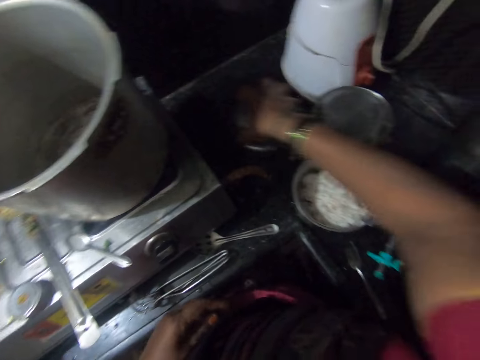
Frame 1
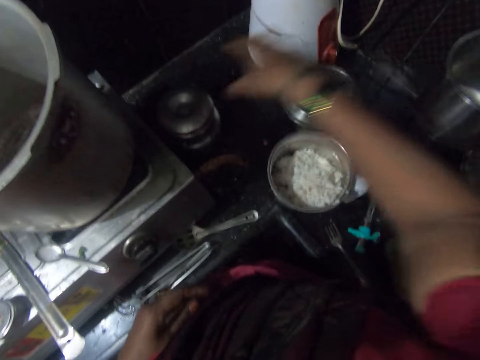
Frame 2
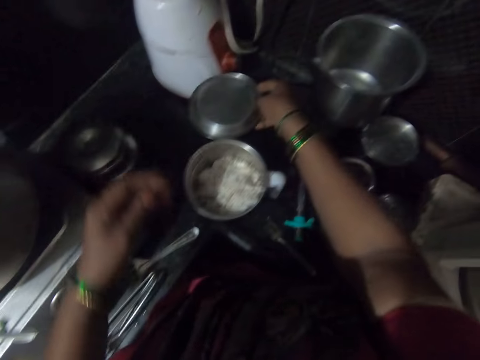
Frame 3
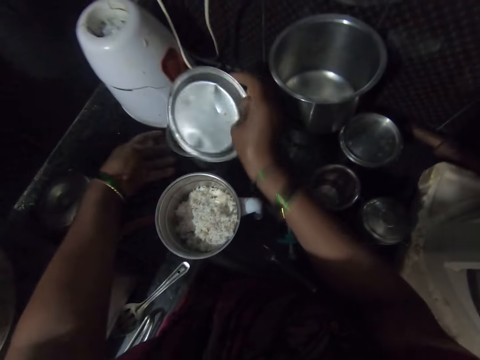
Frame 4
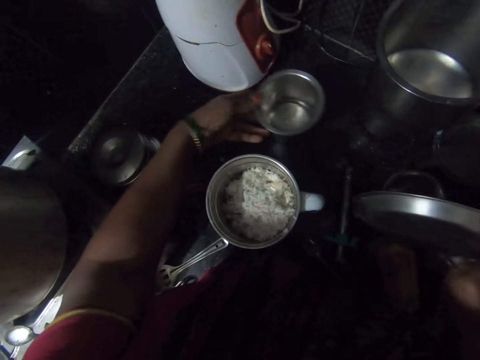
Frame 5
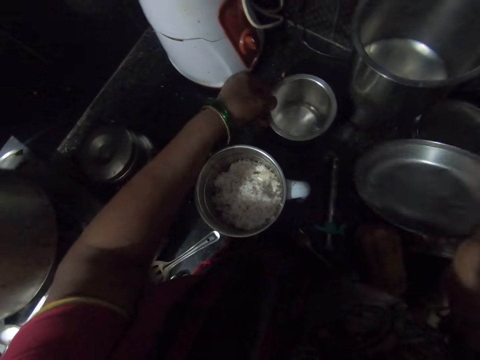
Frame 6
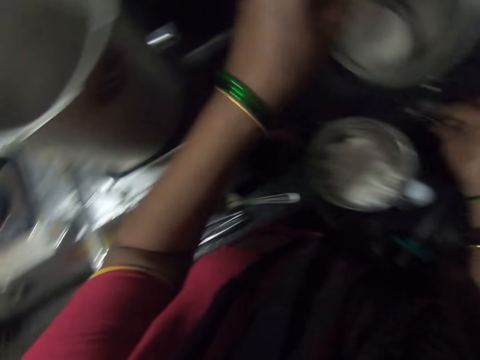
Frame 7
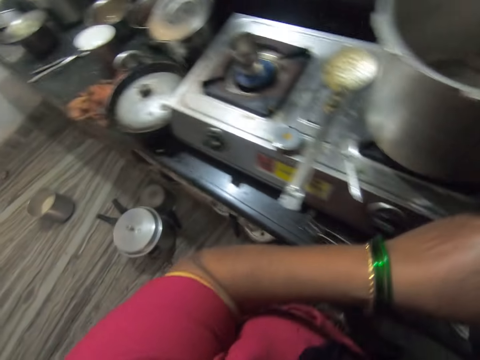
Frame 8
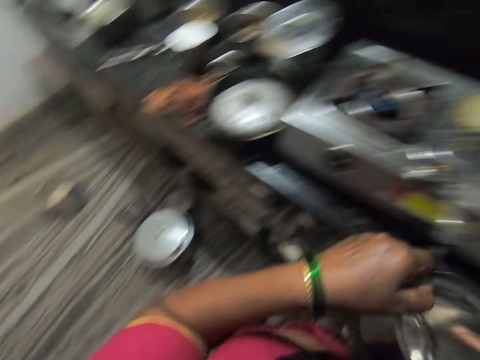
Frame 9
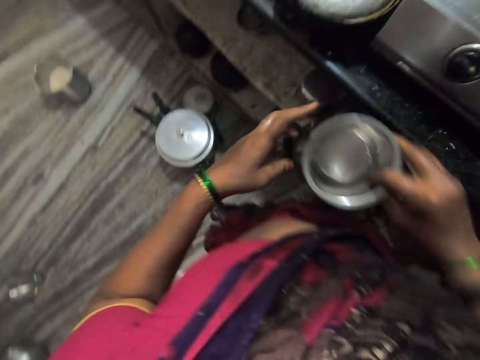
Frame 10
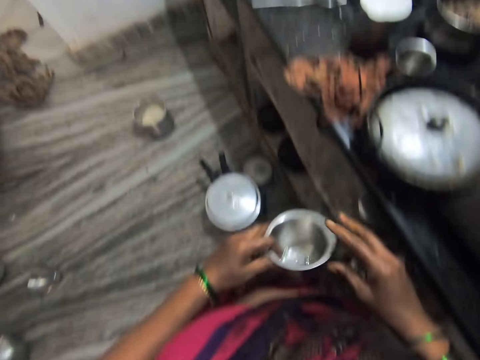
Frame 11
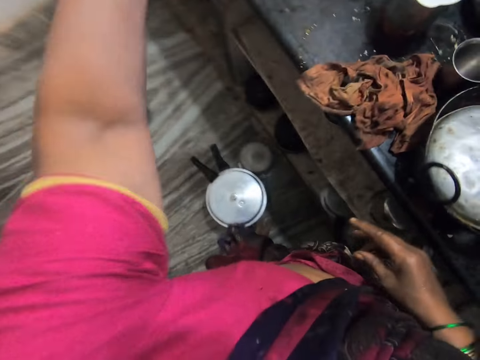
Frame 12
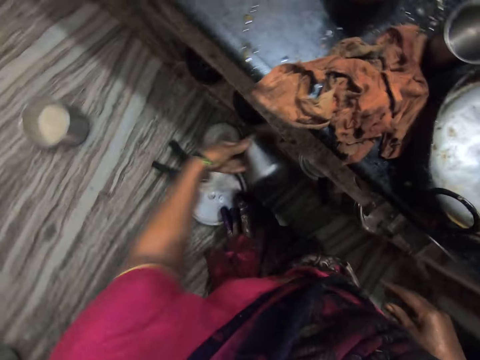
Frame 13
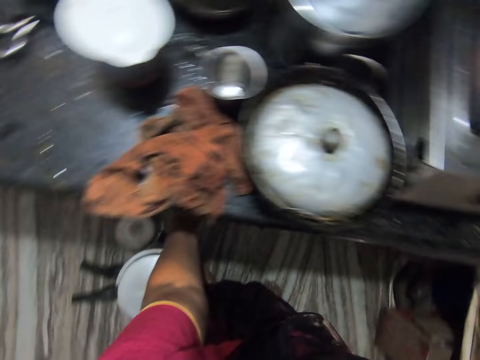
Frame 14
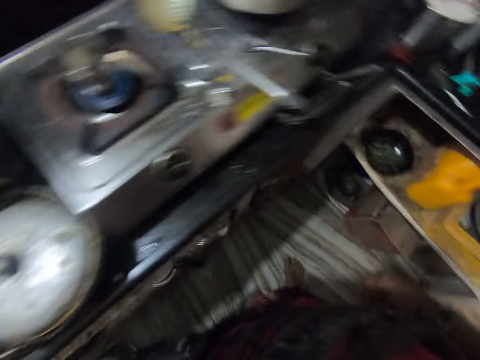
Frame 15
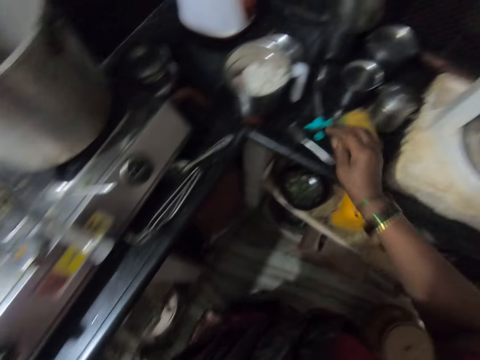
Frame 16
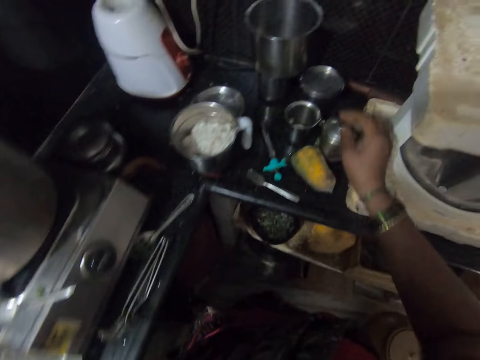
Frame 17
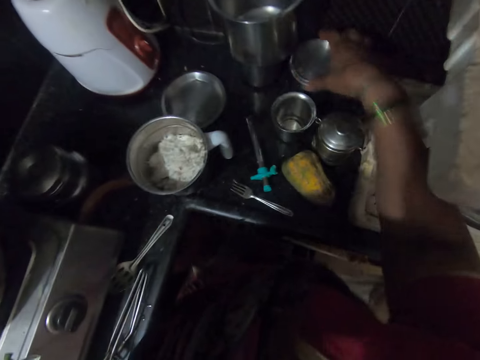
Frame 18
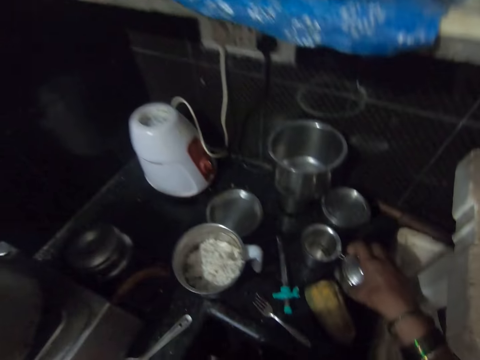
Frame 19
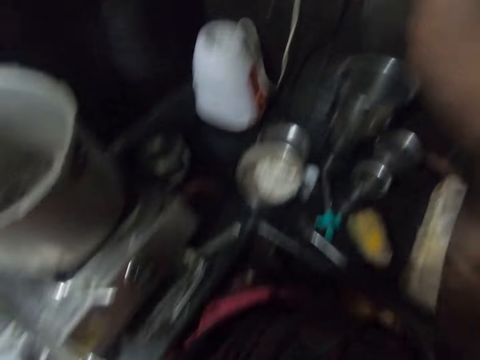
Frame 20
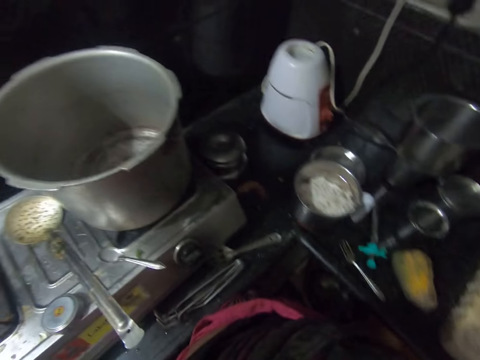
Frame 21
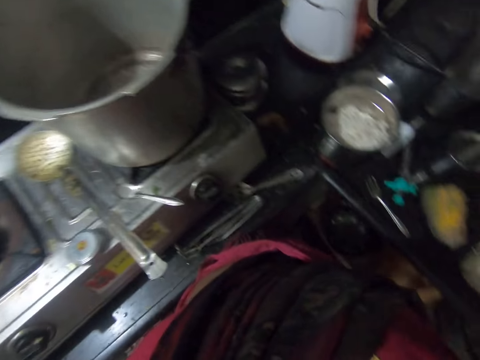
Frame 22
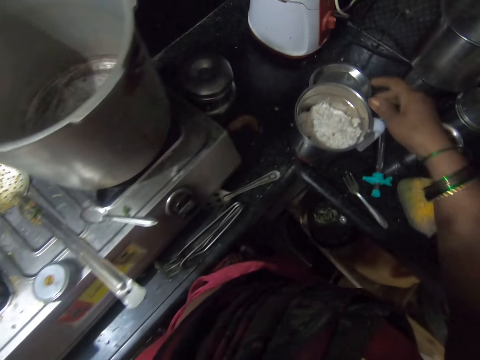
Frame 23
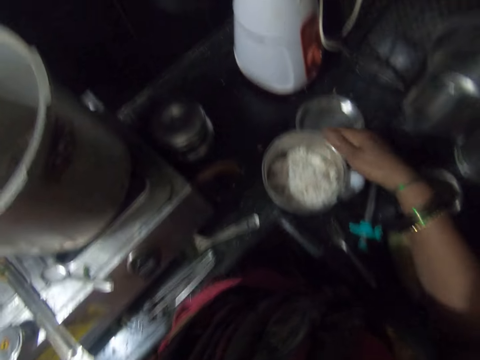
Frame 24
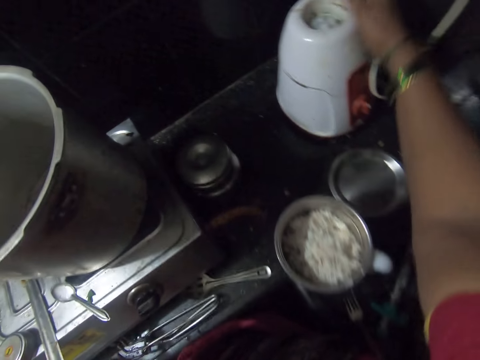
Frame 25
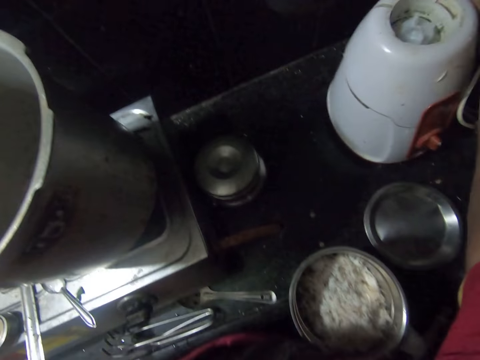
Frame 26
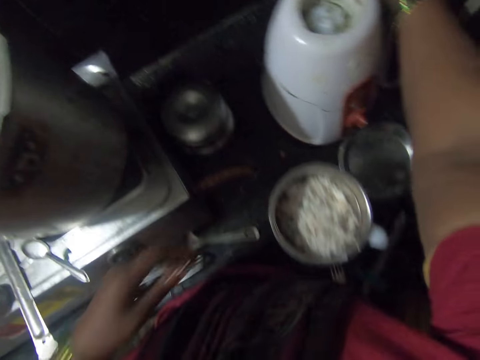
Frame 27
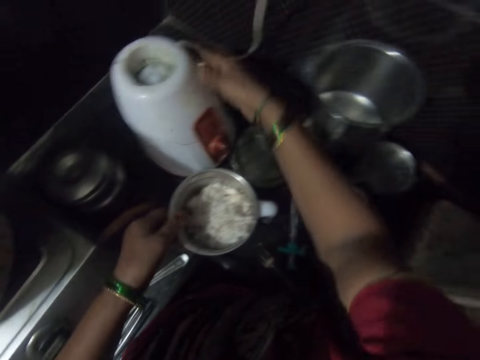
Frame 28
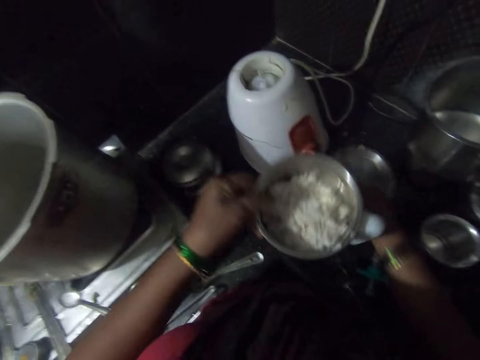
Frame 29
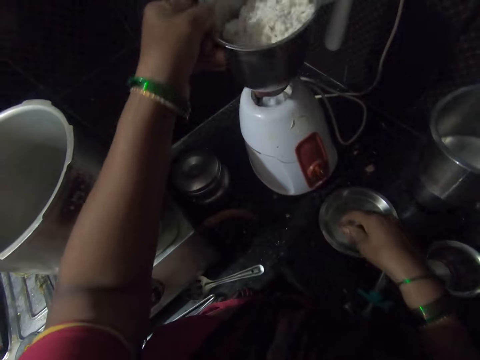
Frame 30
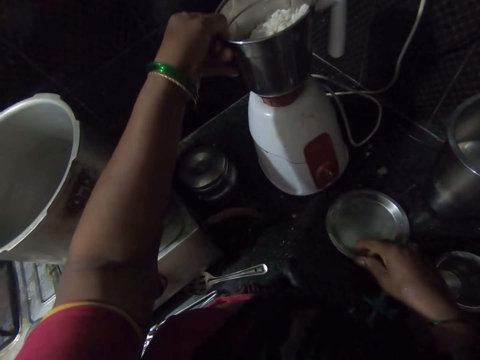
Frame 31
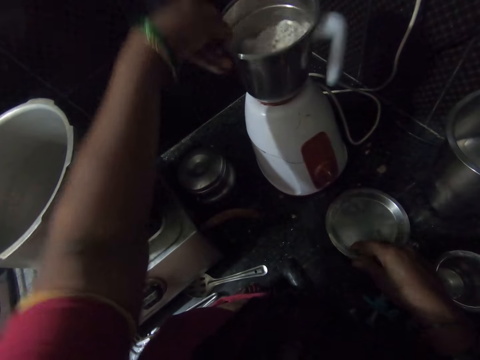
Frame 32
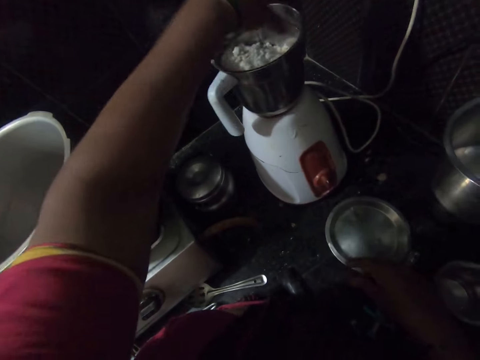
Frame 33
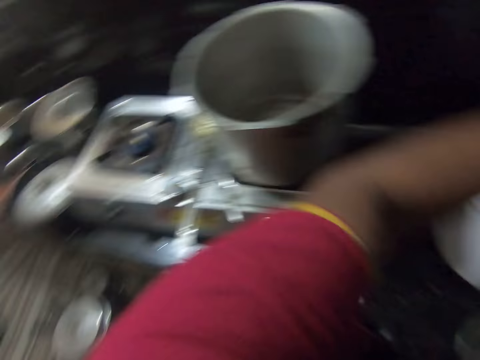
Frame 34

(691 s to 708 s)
The camera wearer holds a container. They move the container on the counter top. They pick up the lid. They move the container on the container. They lift the container. They carry the container. They hold the container with the other hand. They pour the water from the container into the sink. They put the container under the counter top. They hold the container. They carry the container. They put the container on the shelf. They touch the cooking pot. They move the rice cooker. They adjust the blending machine. They lift the cooking pot. They carry the blending cup. They drop the cup on the blending machine. They put the cooking pot on top of the rice cooker.

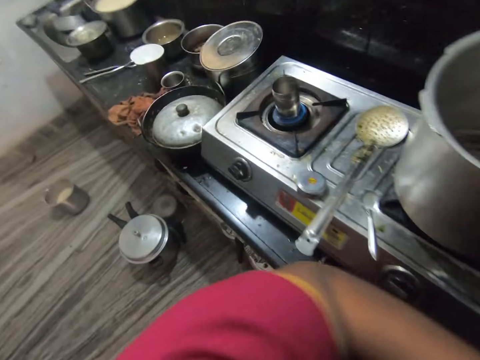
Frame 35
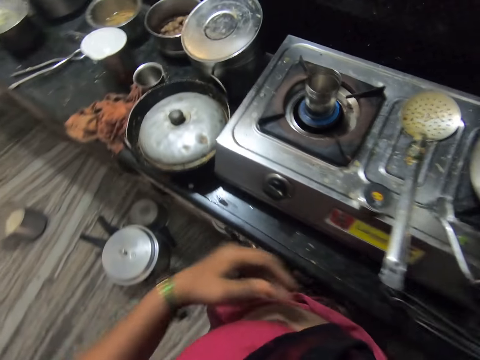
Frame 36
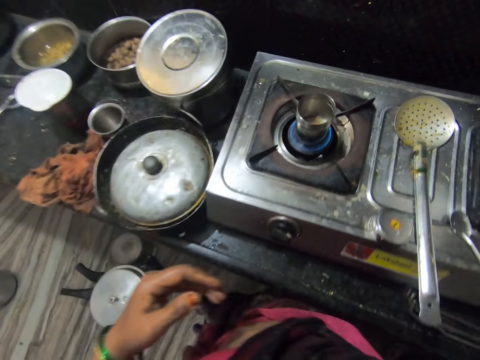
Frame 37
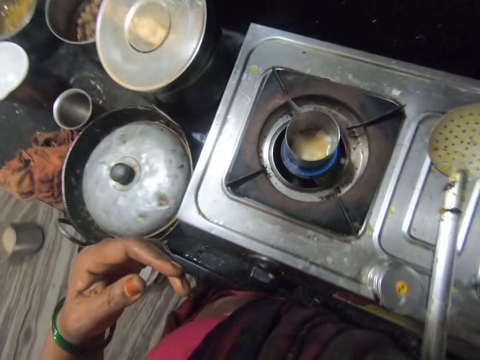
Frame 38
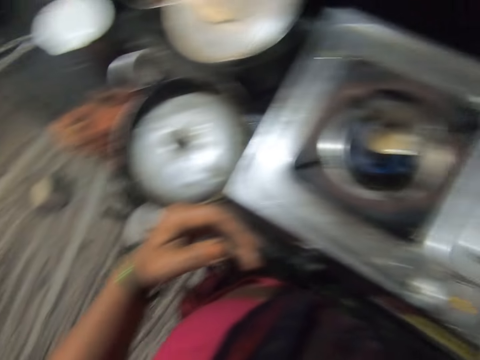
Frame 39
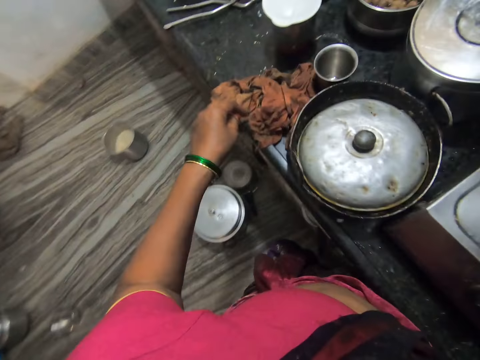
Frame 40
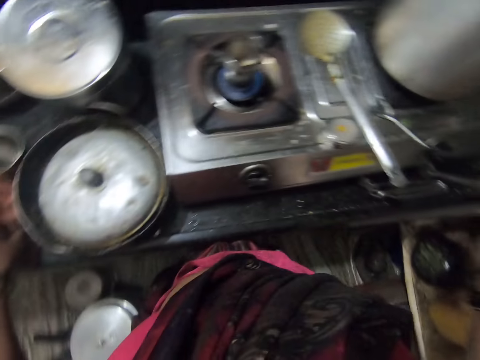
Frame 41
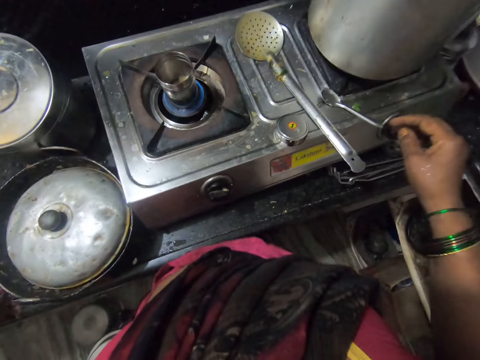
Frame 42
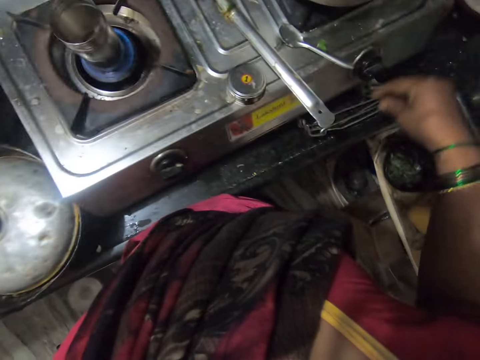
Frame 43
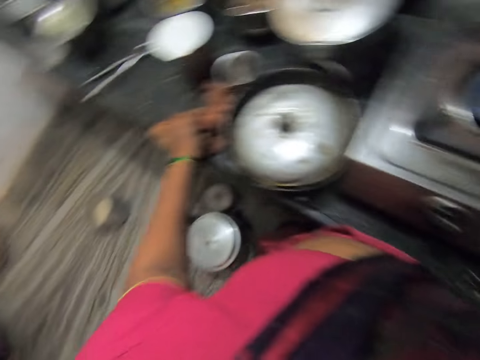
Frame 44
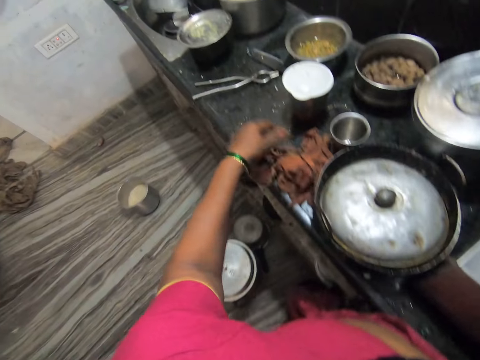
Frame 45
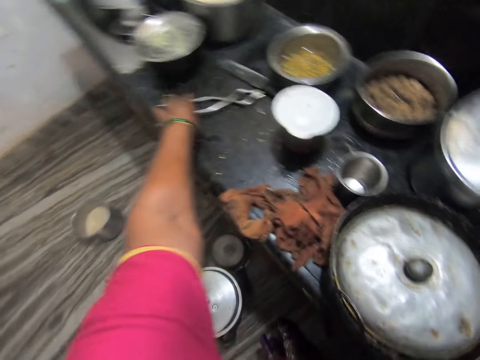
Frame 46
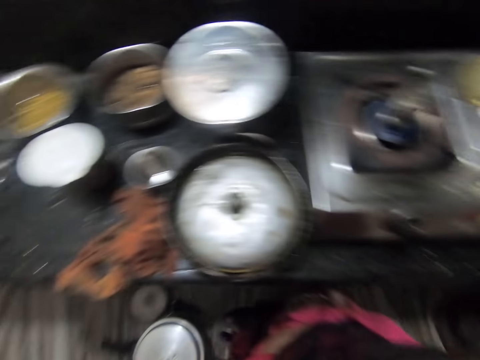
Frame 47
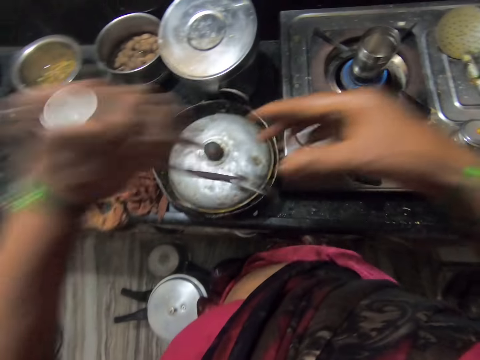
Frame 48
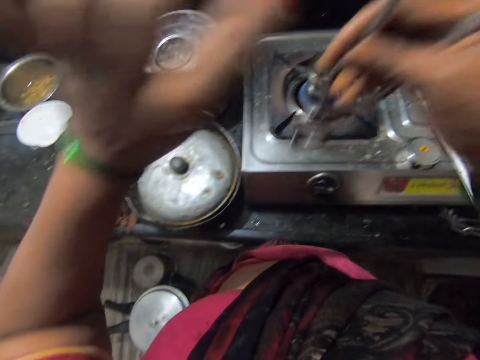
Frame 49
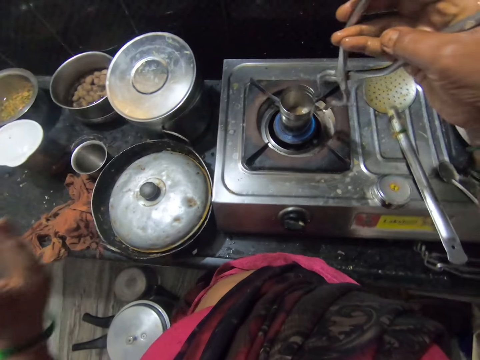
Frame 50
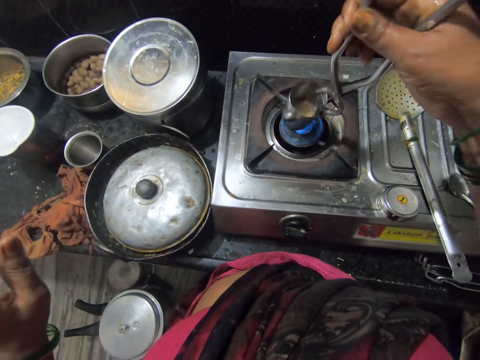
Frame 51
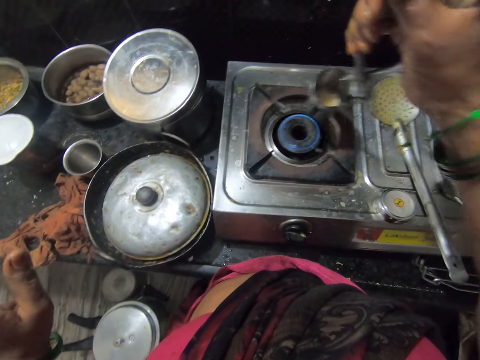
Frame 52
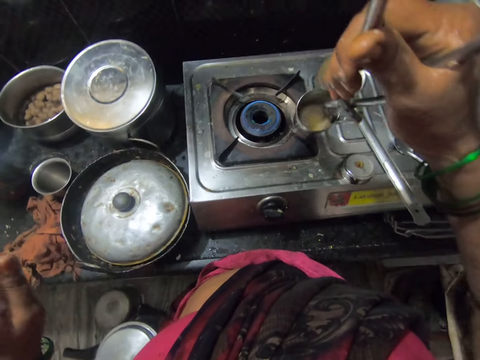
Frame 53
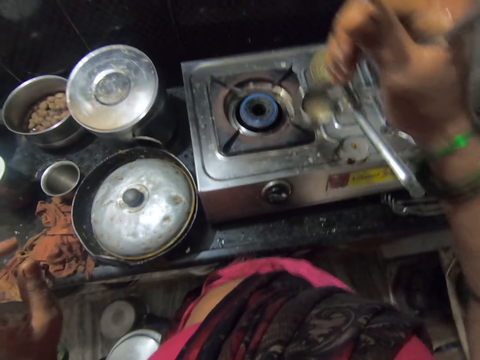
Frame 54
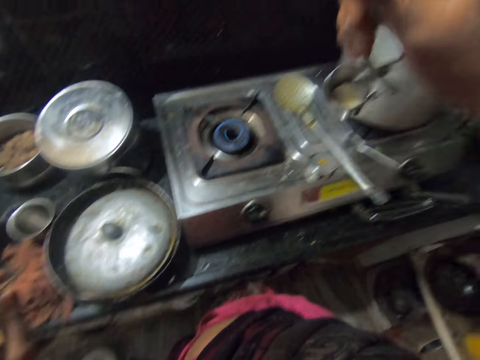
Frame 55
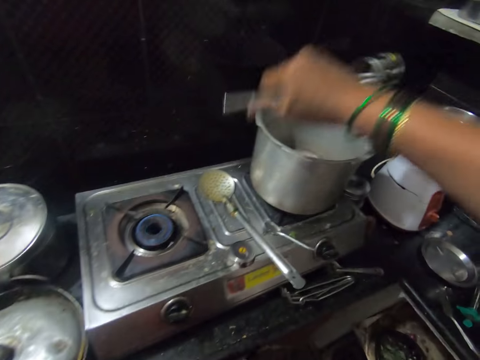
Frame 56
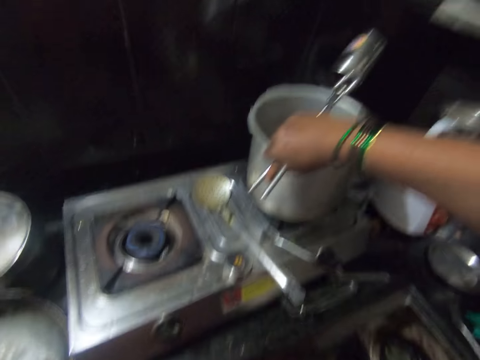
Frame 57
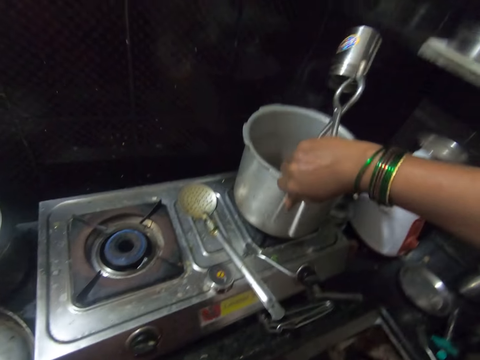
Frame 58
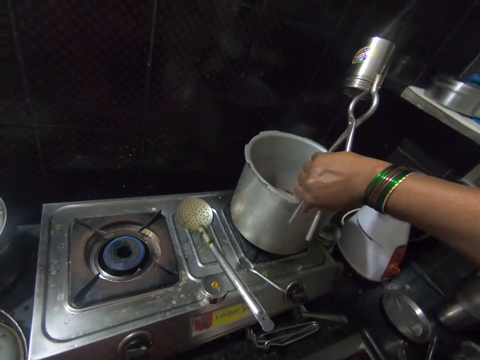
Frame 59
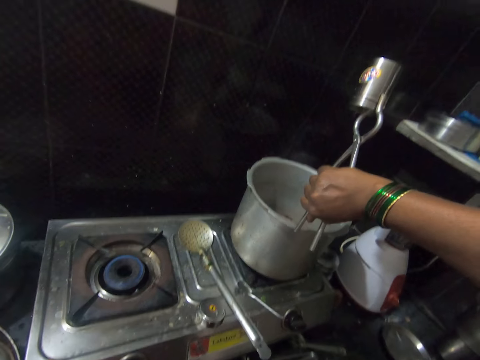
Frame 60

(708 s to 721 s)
The camera wearer looks at the cooker. He looks inside the container. He touches the napkin. He wipes his hand on the cloth. He picks up the crucible tongs or pakkad. He holds the pakkad with the other hand. He holds the container. He picks up the container with the crucible tongs. He swirls the container. He pours the oil or butter in the cooking pot.
